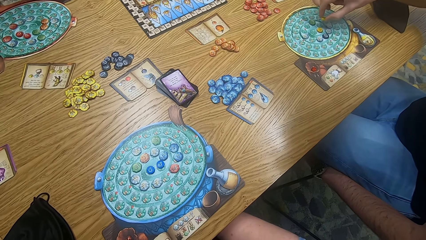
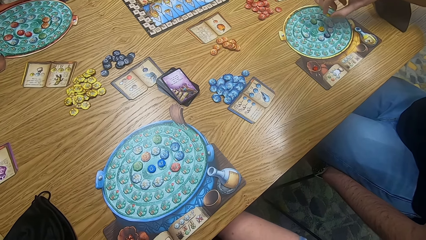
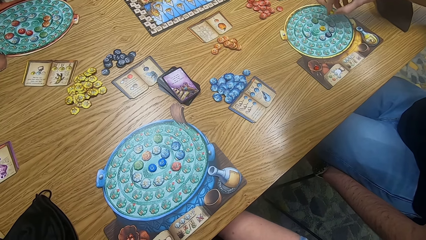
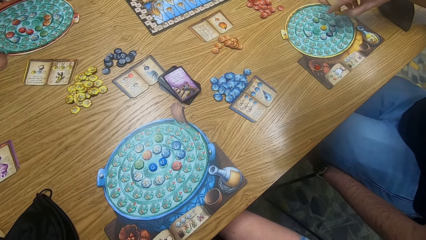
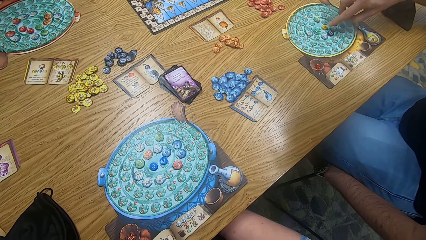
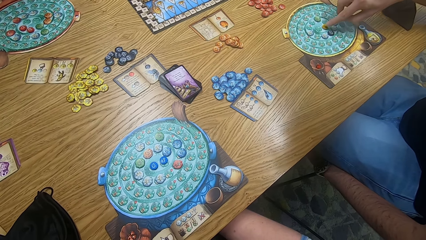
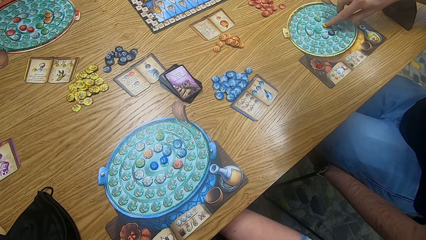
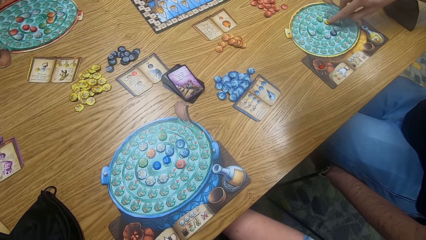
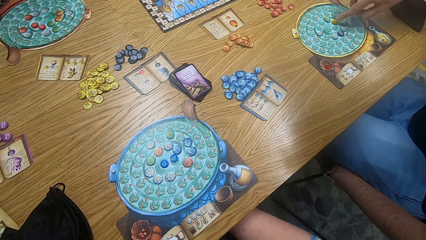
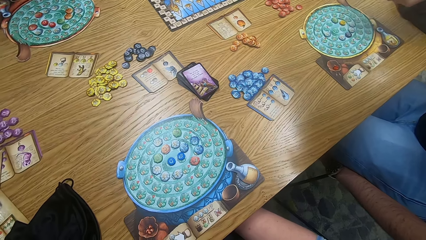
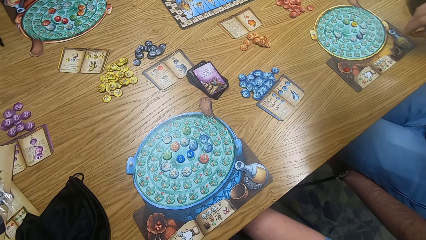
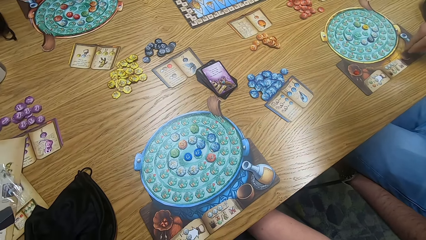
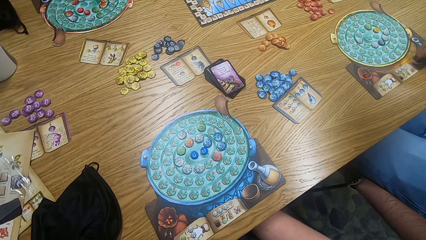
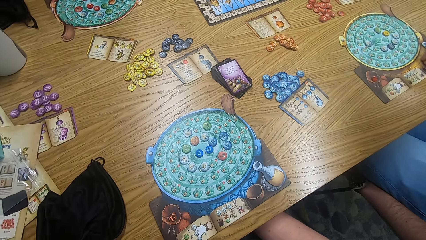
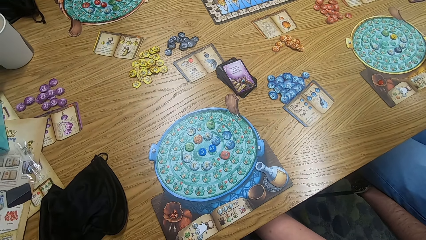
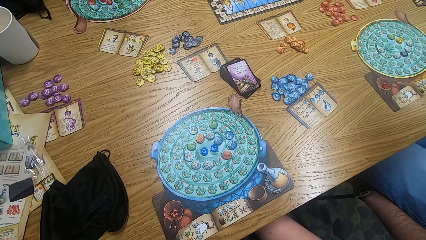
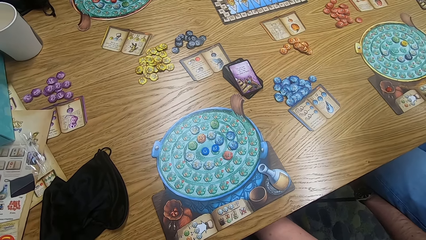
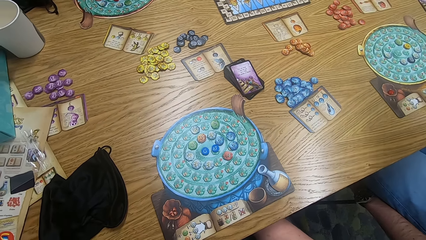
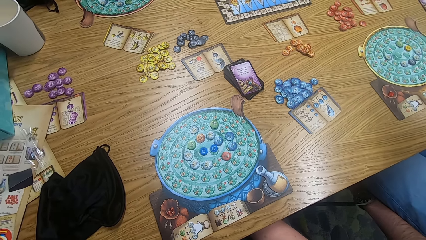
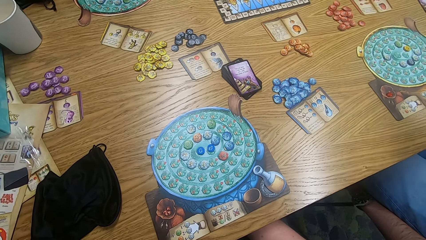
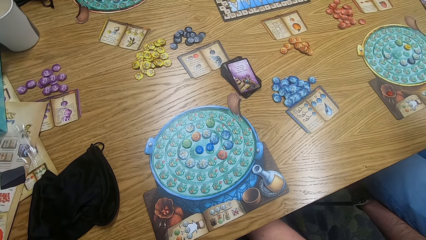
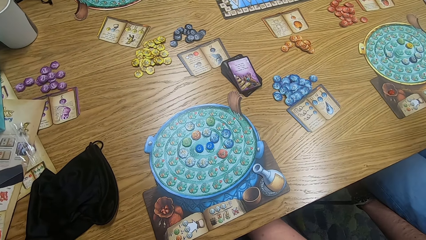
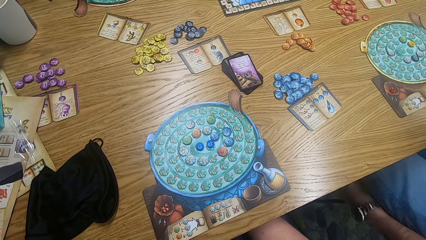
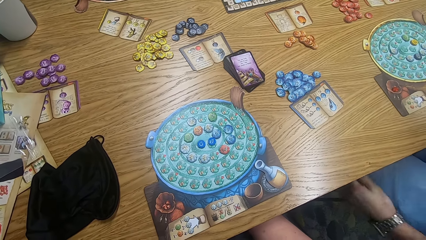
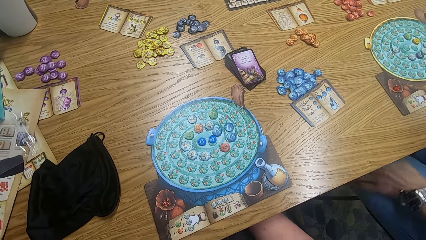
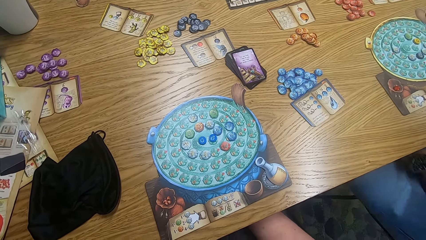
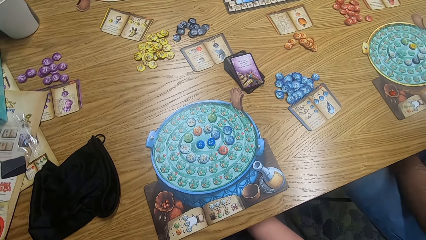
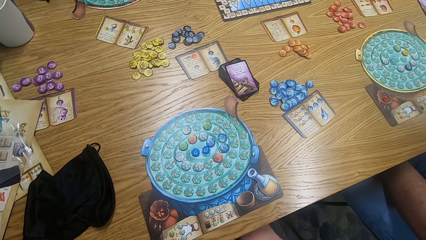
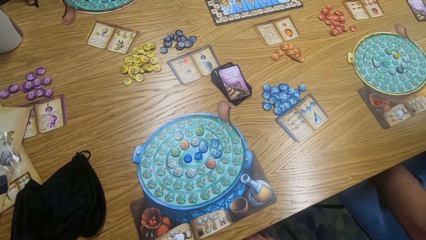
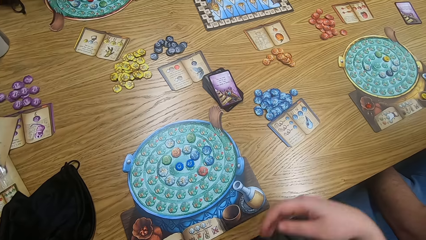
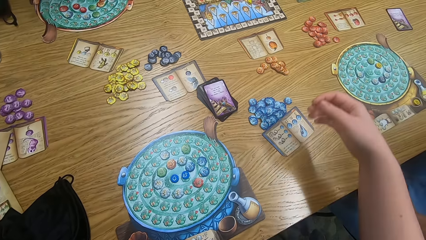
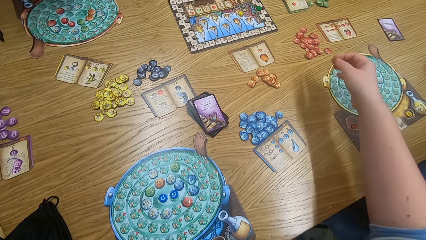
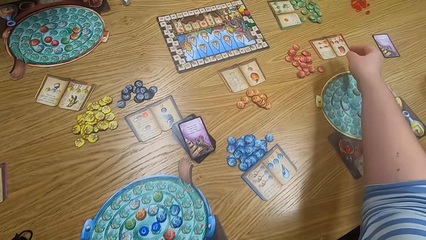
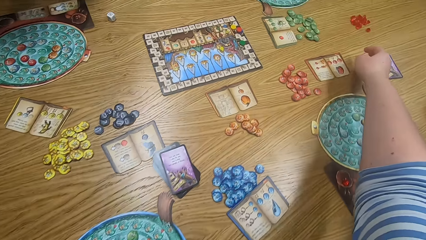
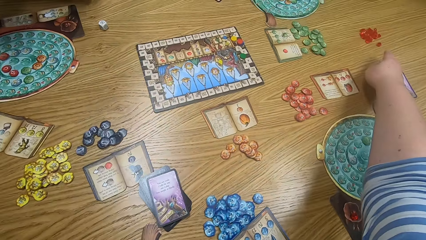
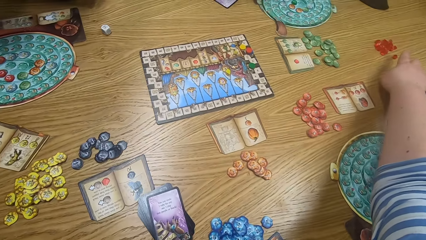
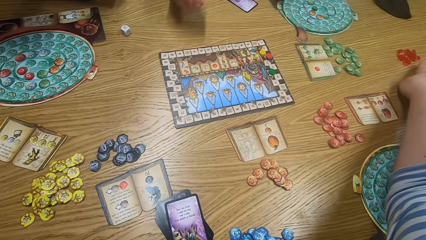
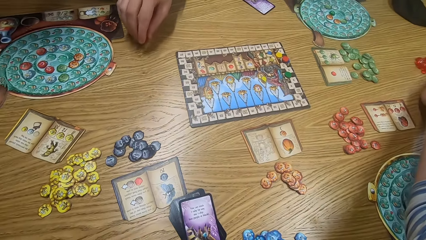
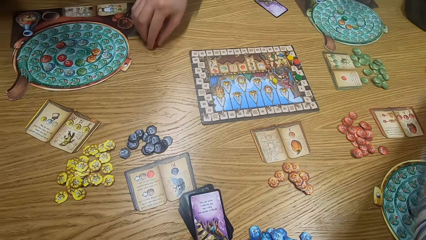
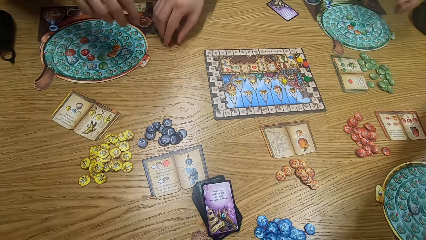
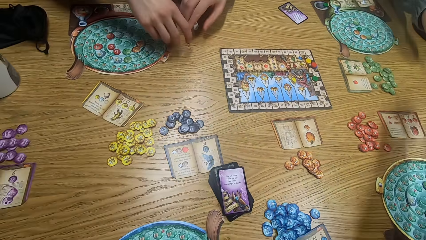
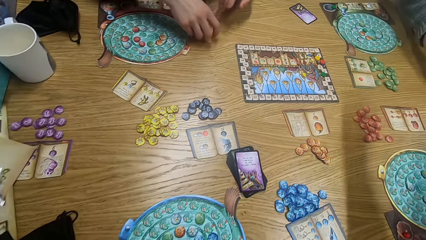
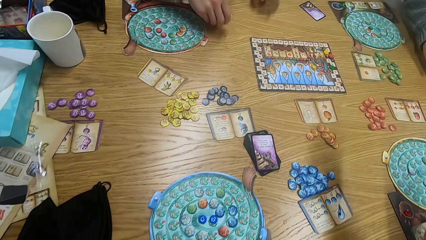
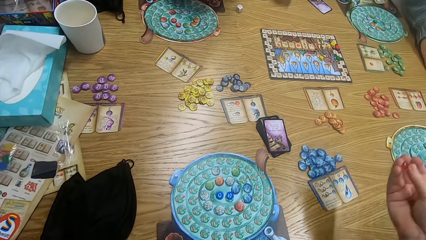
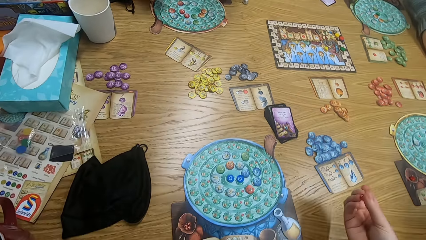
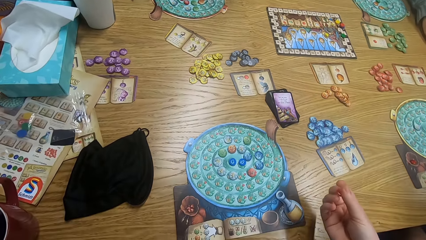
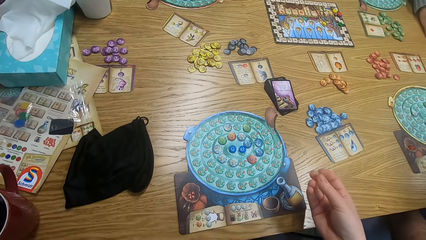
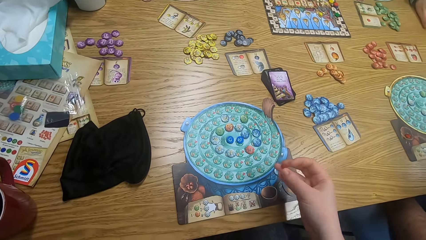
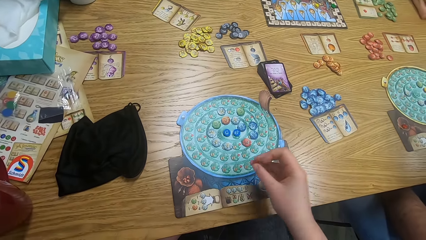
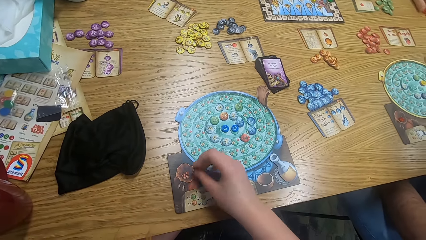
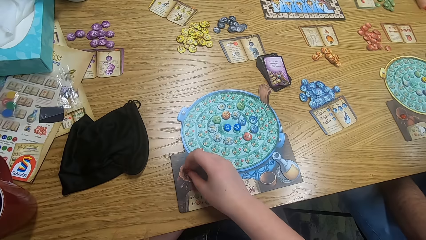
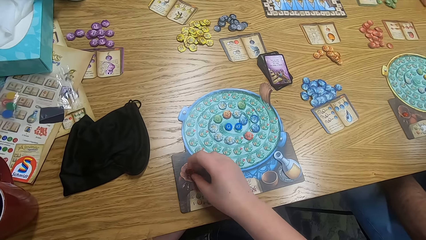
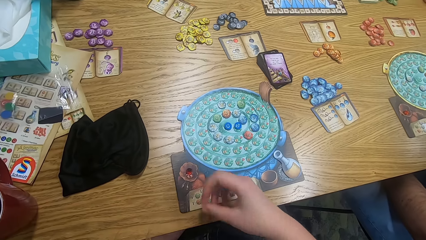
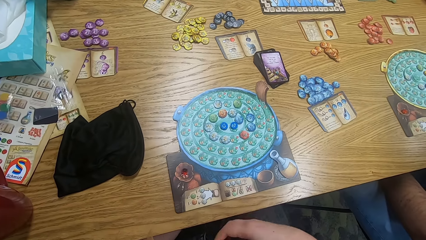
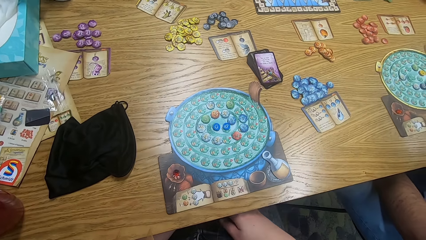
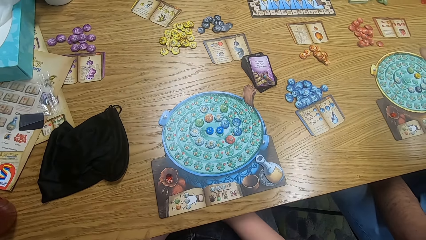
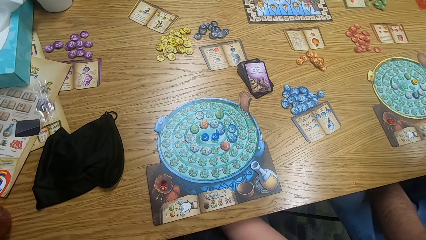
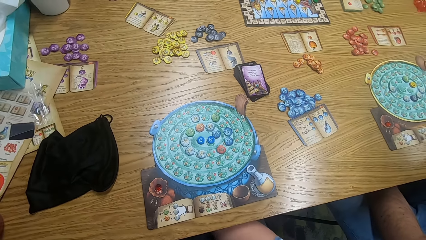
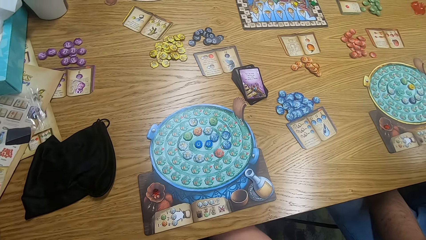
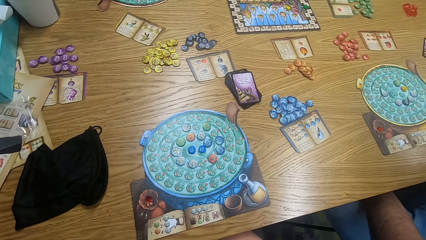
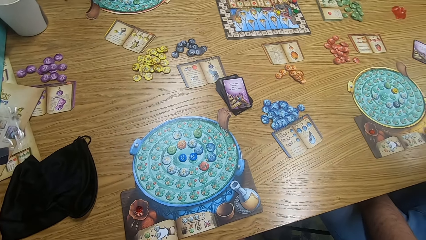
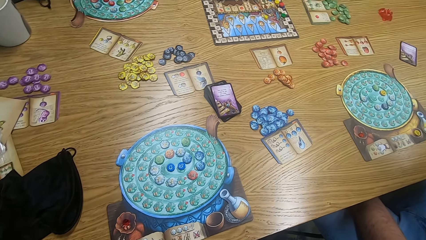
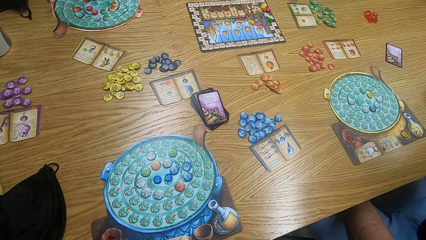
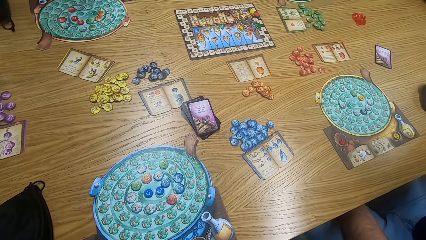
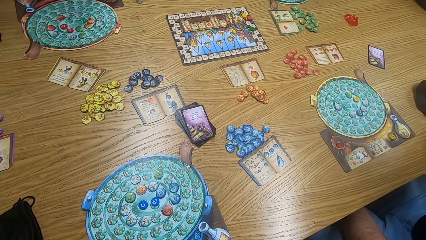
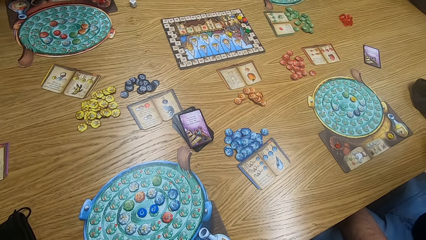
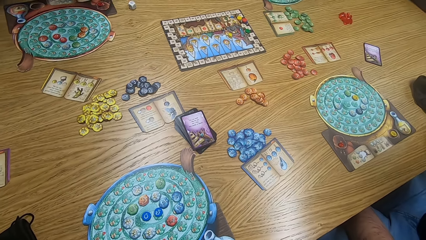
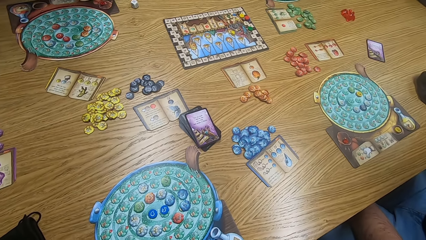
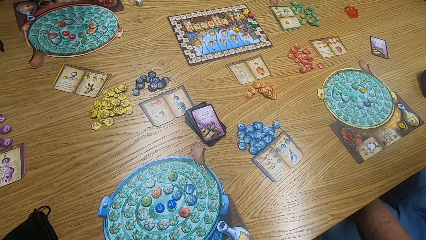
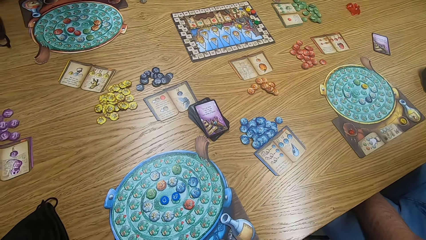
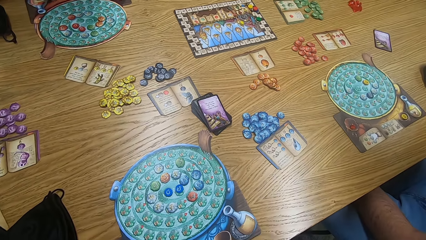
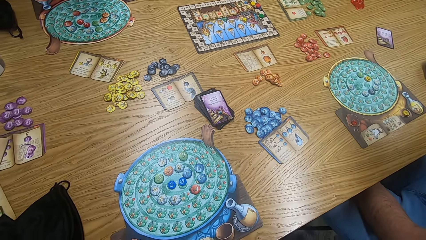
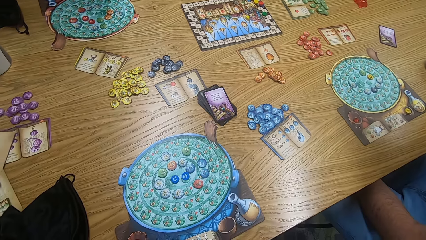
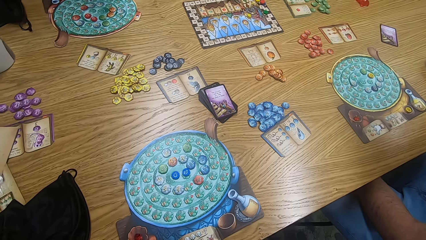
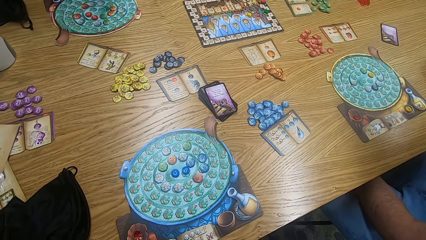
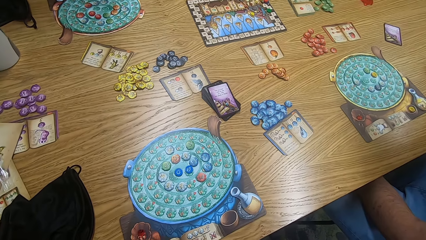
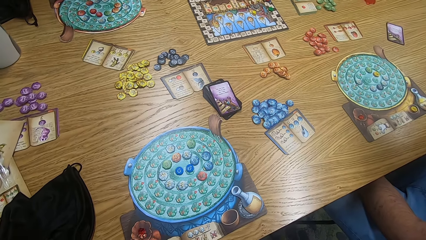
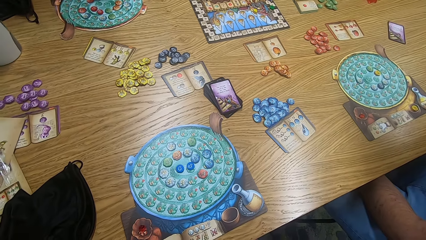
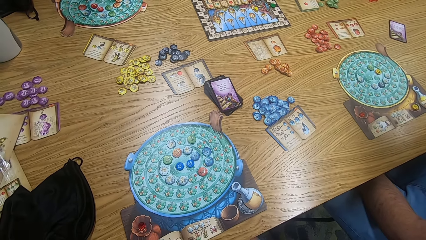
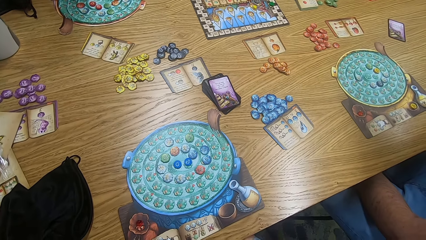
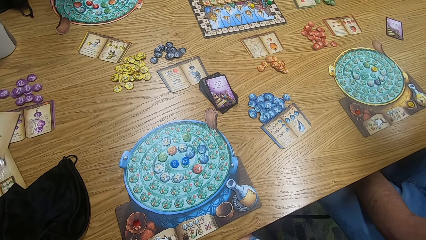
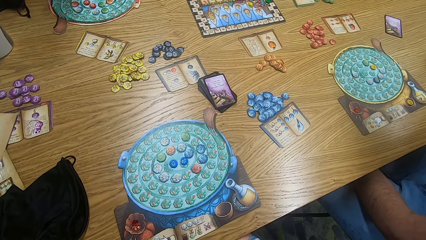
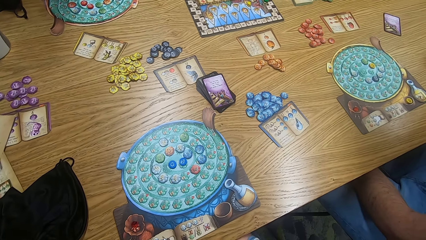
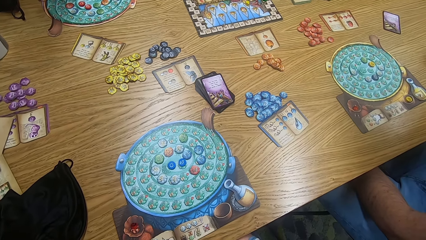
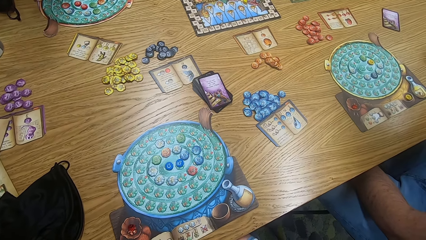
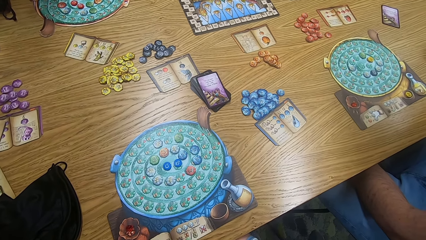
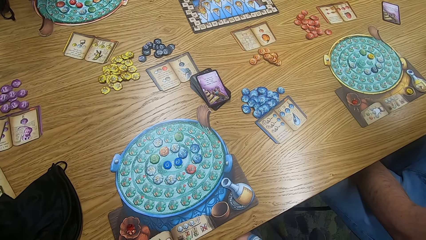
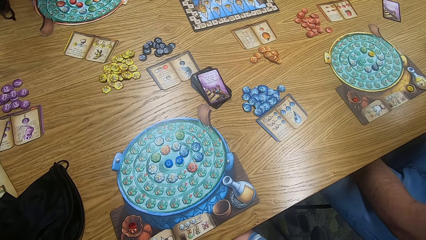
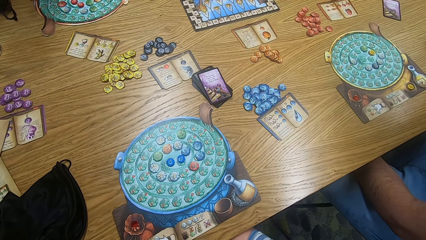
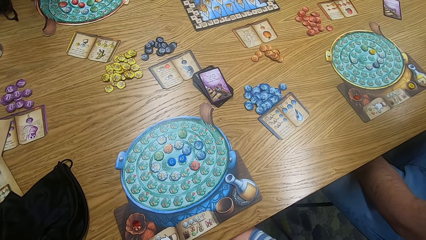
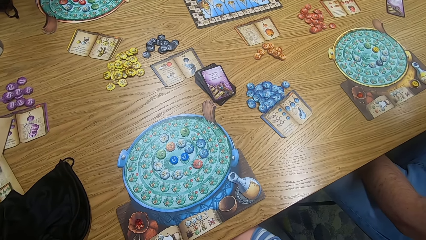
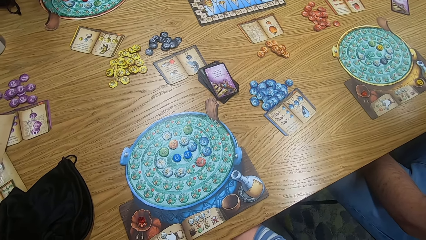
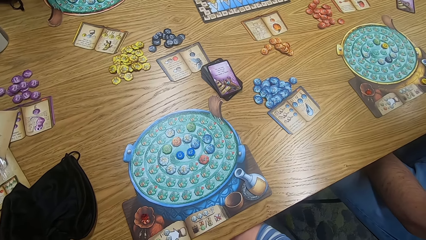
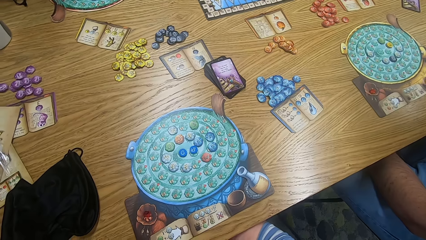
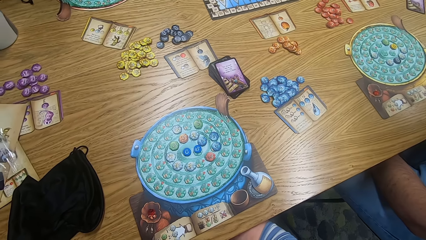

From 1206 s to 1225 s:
A person plays scrabble. The camera wearer looks around. A man moves hands. The camera wearer looks around. They play the game and stretch a hand. Another man plays the game. A third man plays the game. The camera wearer plays the game, puts a tile on the table, and looks around.
